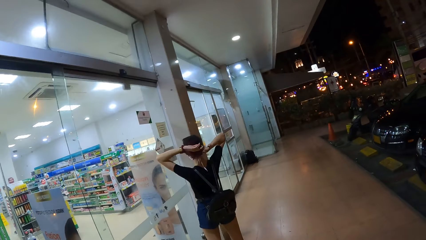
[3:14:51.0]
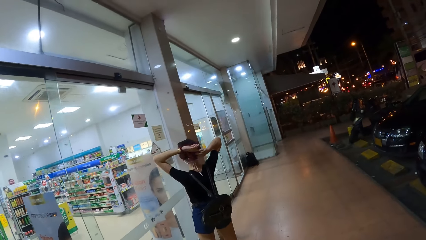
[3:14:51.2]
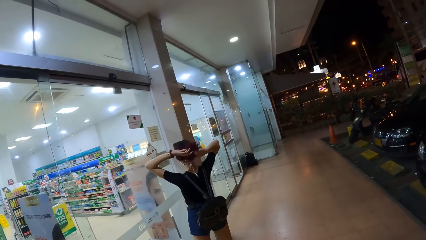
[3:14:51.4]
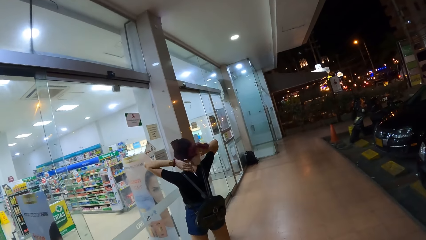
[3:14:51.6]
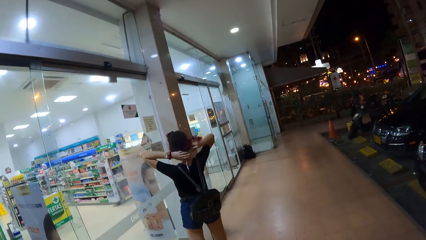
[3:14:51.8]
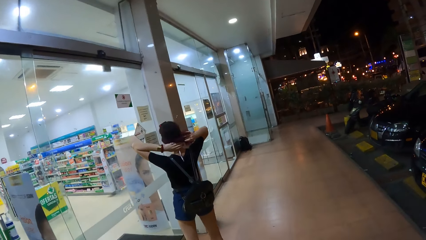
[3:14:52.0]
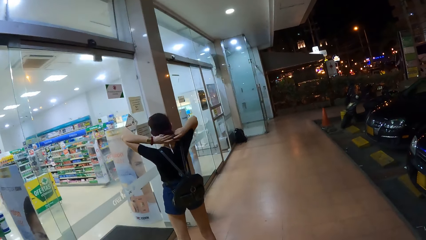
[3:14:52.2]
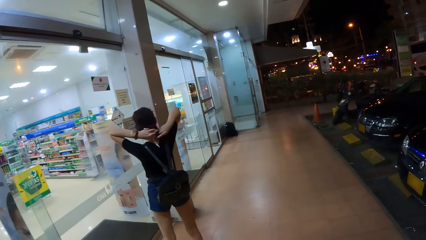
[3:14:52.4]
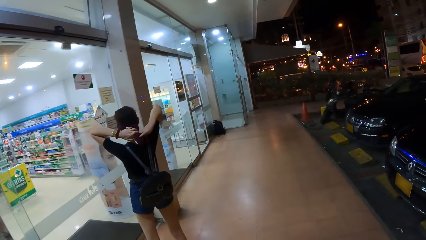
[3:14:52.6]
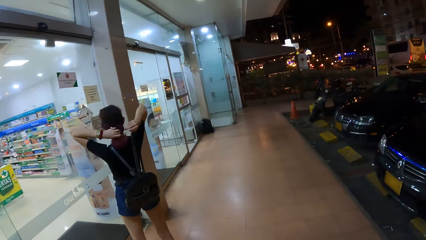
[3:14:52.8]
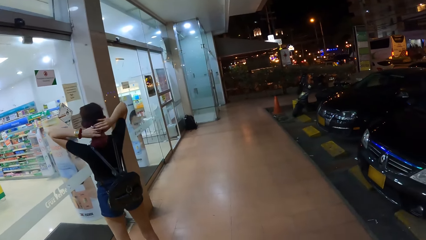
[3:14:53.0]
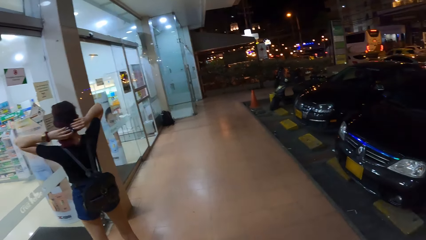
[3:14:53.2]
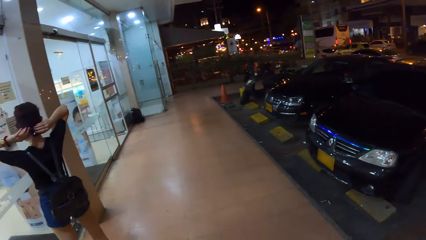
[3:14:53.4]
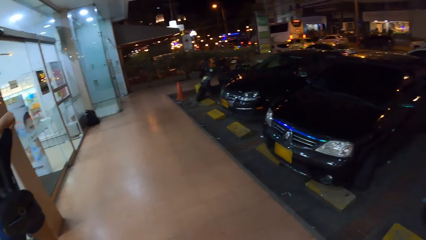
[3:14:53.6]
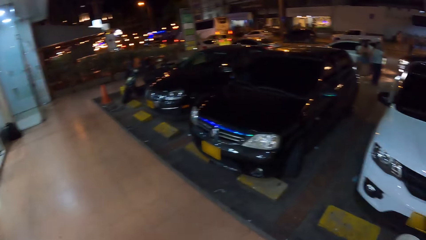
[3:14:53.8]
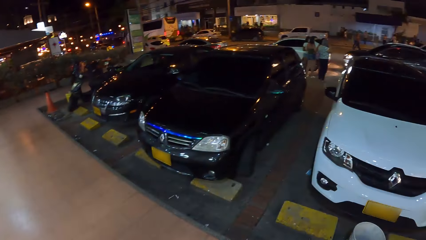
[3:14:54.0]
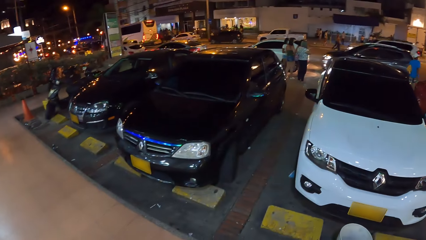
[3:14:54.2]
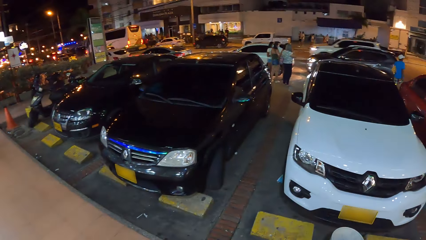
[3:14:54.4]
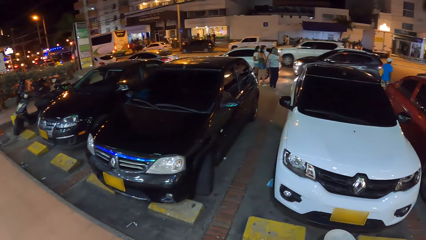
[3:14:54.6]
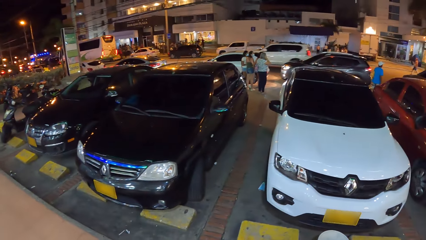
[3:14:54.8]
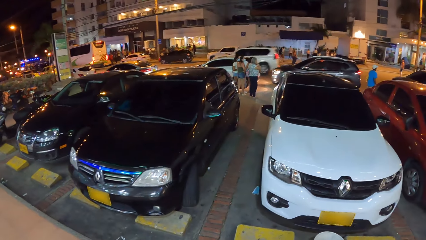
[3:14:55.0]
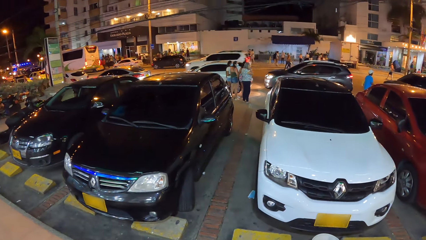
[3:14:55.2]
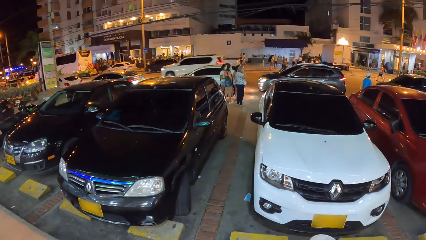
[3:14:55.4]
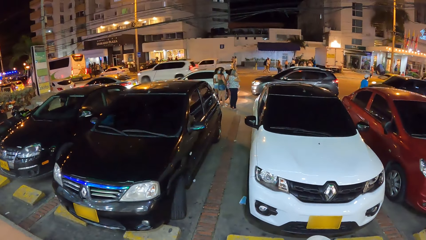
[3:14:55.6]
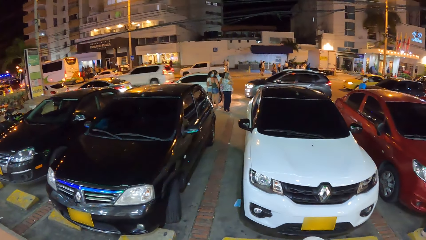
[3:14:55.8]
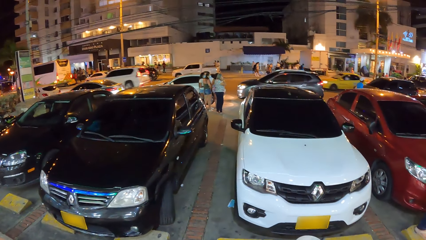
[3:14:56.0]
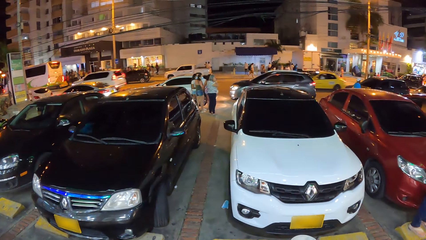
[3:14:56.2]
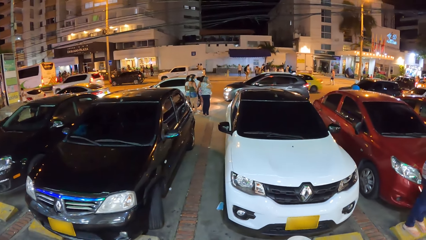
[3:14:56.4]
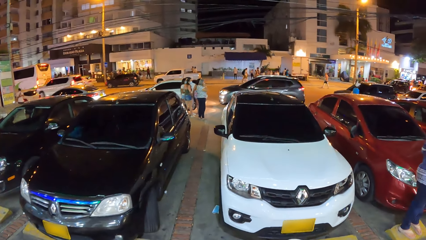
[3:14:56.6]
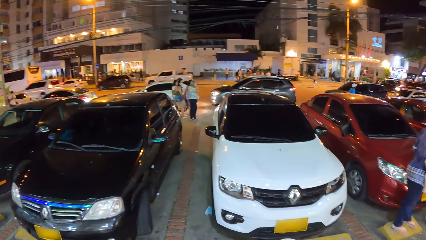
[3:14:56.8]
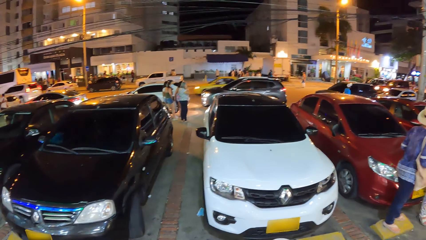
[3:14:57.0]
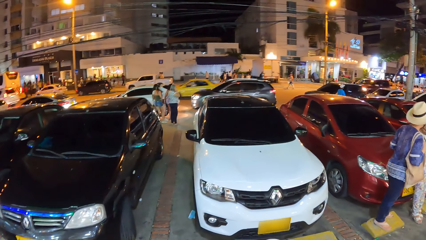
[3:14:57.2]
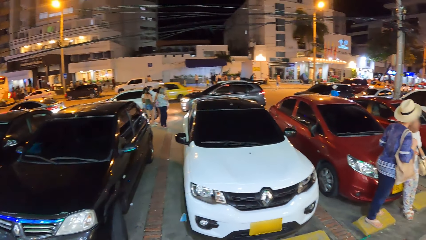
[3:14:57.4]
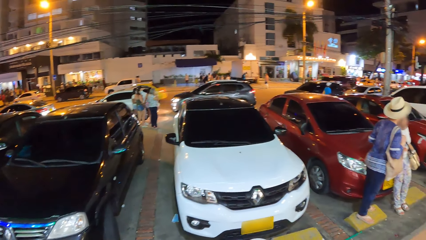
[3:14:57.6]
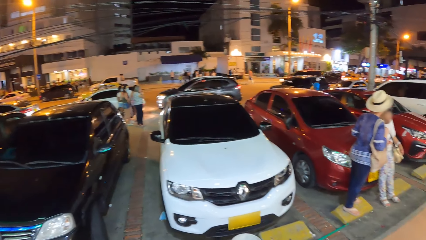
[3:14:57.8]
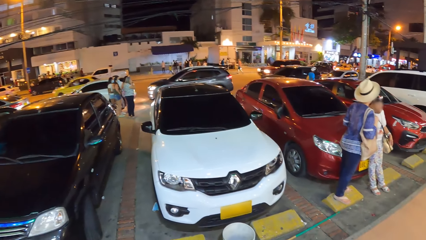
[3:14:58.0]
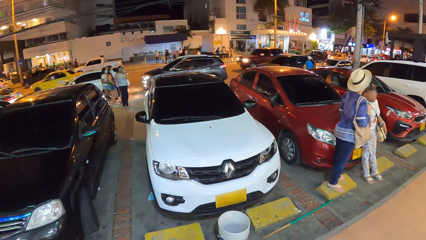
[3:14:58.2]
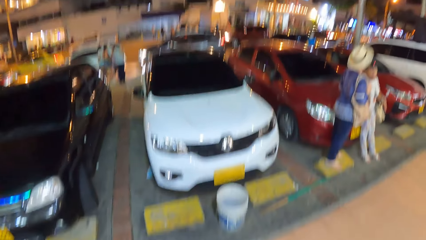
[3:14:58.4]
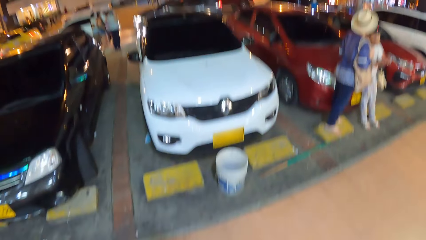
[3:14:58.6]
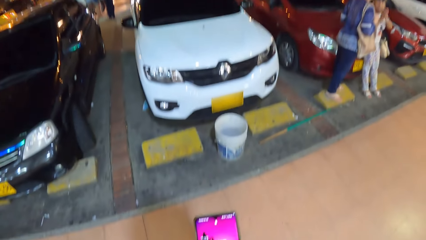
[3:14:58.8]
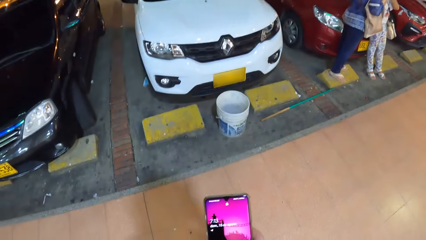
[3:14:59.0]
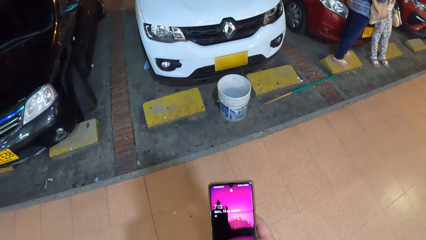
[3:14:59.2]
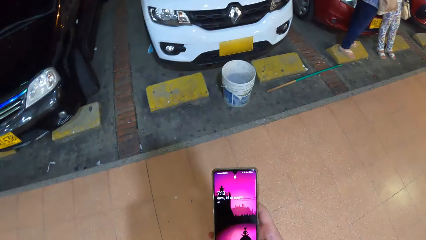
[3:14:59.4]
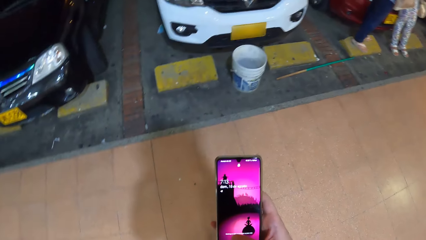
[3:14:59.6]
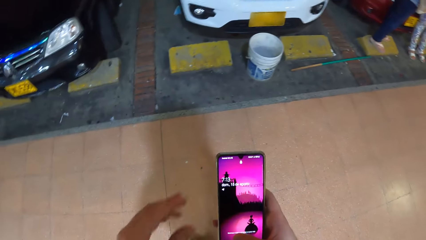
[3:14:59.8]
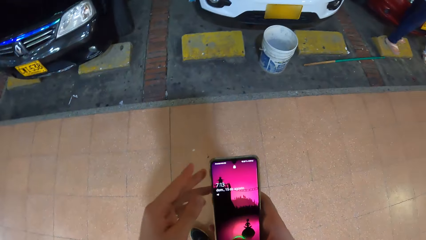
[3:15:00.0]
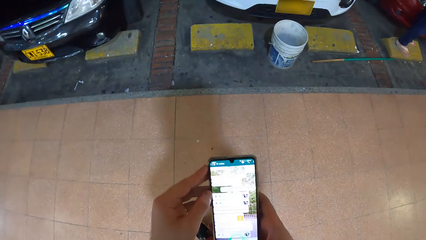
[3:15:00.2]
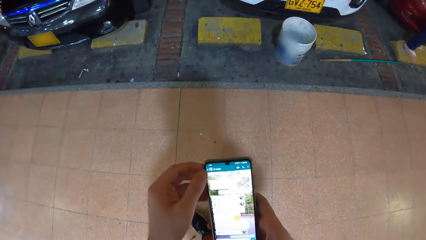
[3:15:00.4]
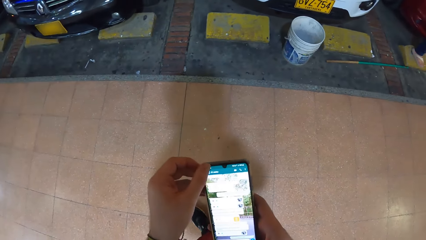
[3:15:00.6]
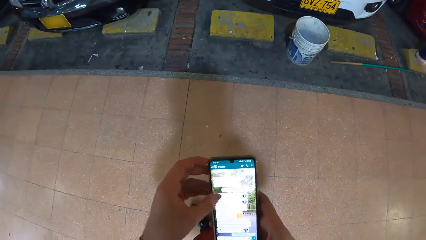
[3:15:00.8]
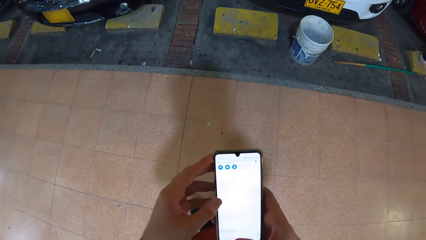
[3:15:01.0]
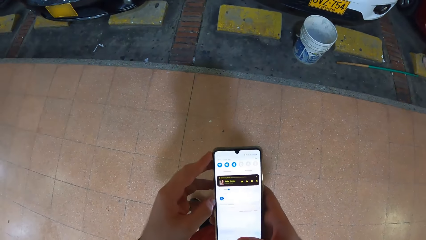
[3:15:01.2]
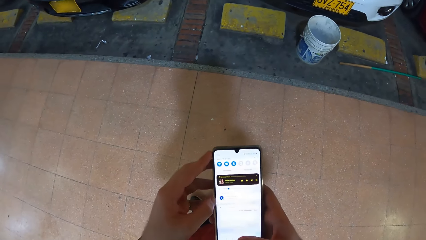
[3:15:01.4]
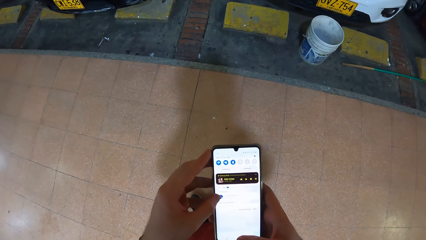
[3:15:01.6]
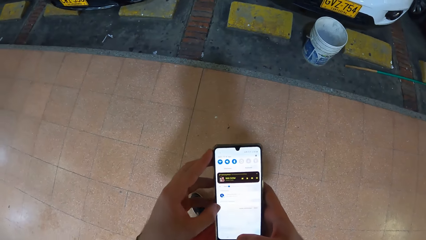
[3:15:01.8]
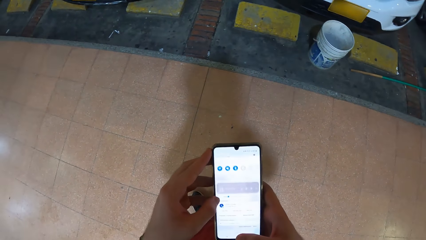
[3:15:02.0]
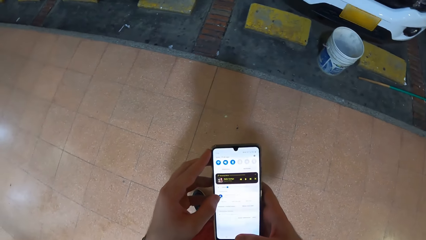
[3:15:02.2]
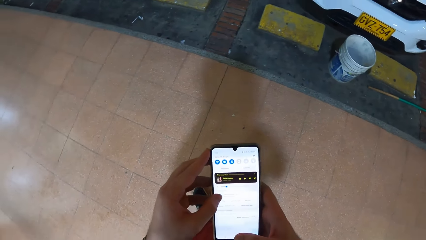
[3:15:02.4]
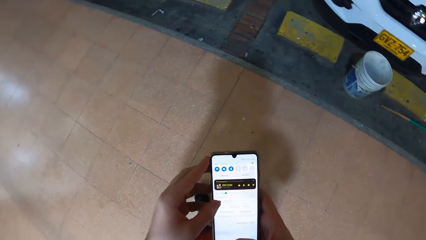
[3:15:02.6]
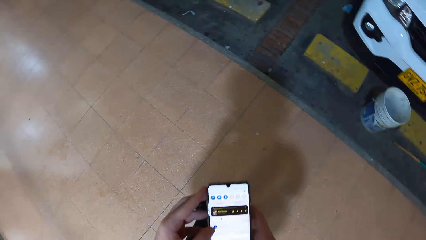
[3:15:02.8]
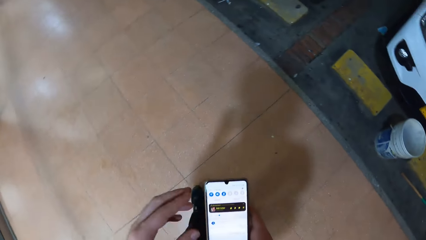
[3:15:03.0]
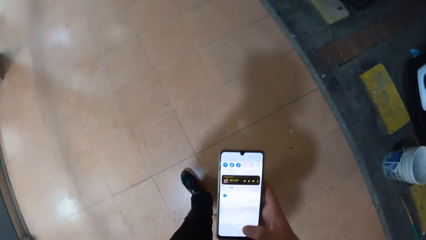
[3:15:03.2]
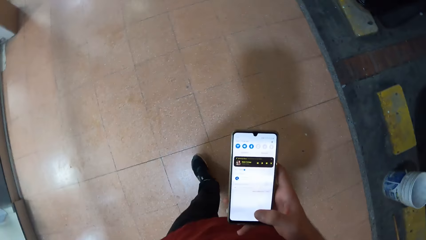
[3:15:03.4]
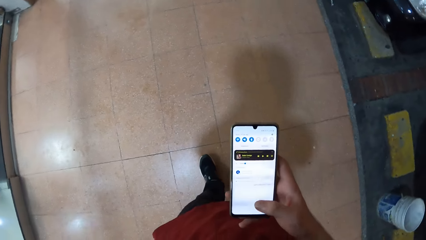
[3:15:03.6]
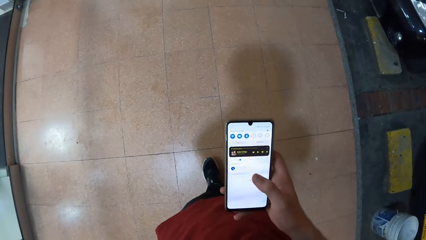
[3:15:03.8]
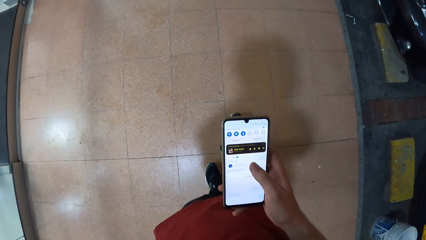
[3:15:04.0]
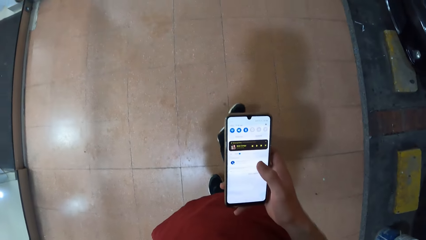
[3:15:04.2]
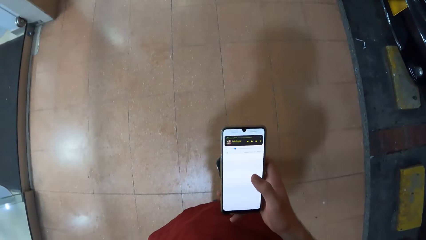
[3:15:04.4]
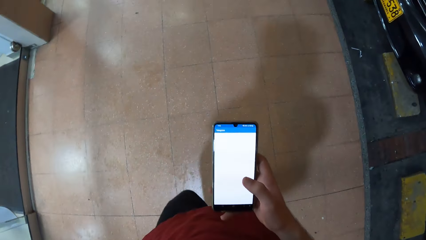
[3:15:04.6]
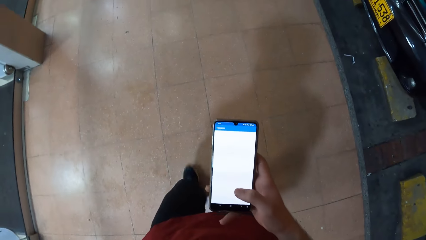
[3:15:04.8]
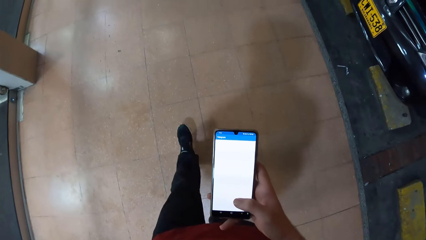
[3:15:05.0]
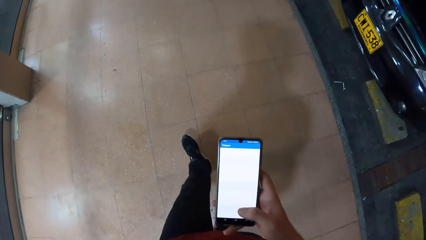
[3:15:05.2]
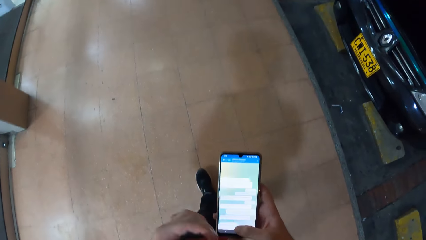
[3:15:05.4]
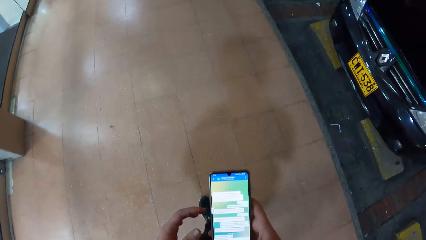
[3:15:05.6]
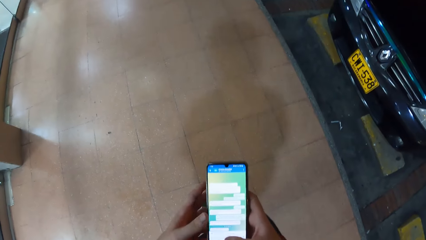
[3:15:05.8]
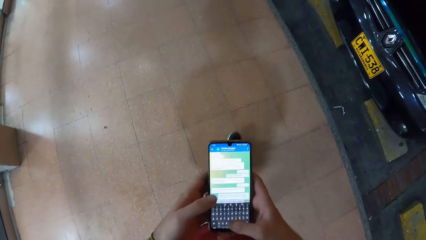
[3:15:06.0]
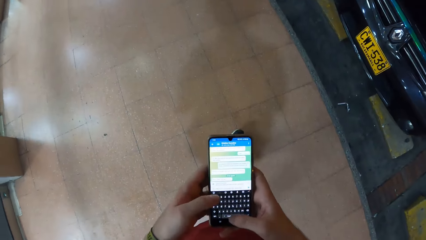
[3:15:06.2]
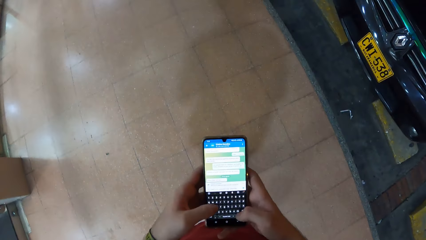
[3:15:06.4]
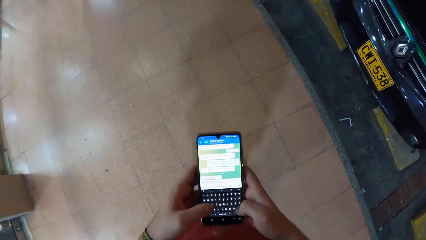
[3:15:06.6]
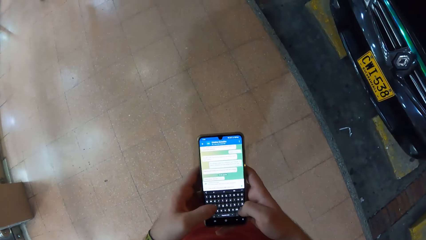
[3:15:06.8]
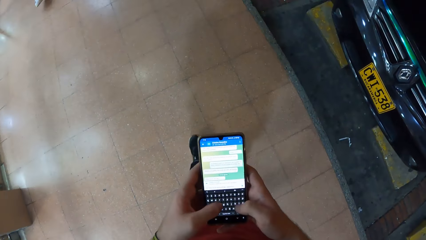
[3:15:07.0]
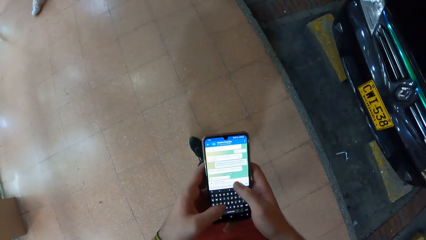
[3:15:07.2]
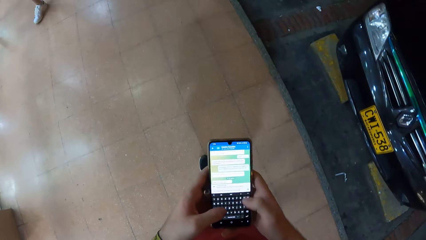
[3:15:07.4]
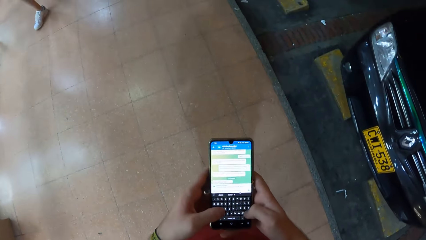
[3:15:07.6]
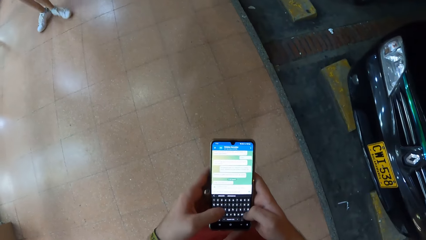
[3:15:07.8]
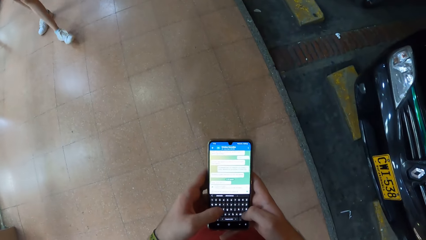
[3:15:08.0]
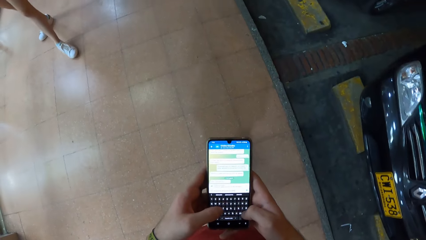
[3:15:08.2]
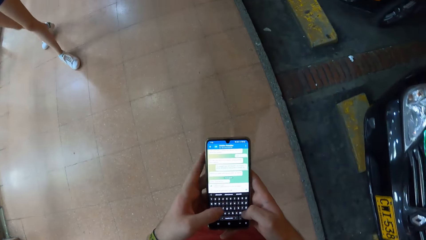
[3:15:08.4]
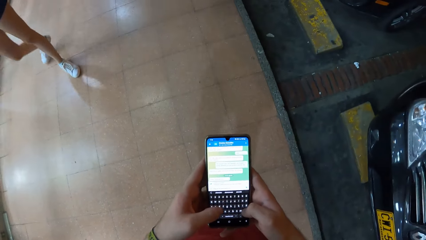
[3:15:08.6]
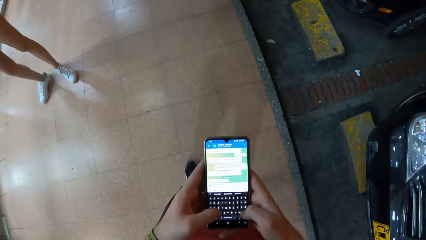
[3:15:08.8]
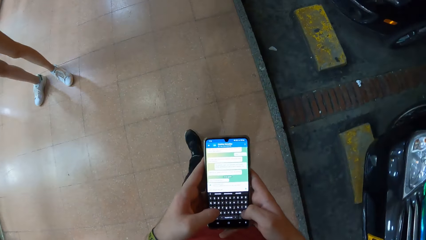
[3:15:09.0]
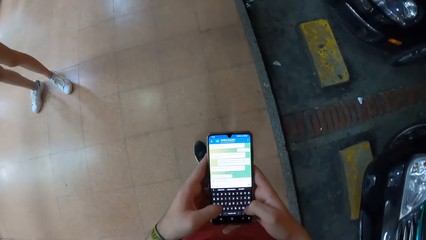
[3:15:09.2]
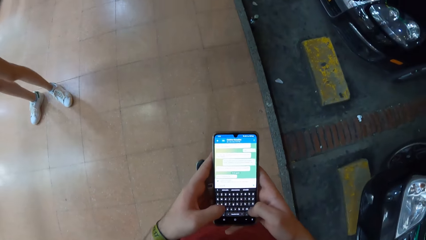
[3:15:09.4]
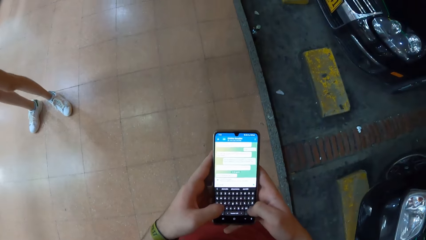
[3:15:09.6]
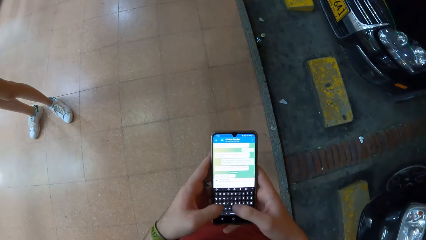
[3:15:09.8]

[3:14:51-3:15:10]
The camera wearer operates the phone with his right hand. He operates the phone with both hands. He holds the phone with both hands. He operates the phone with his right hand. He holds the phone with the right hand. He operates the phone with both hands. He holds the phone with both hands.
